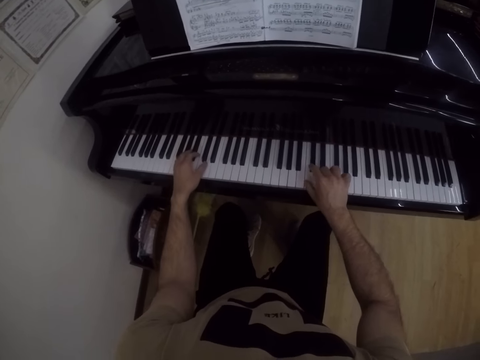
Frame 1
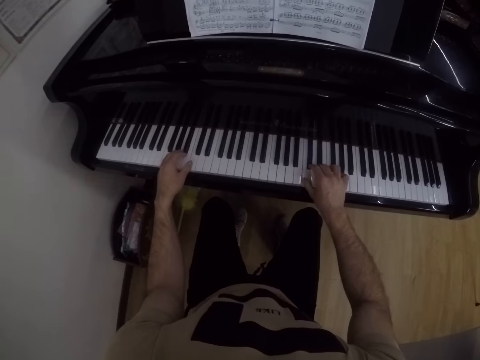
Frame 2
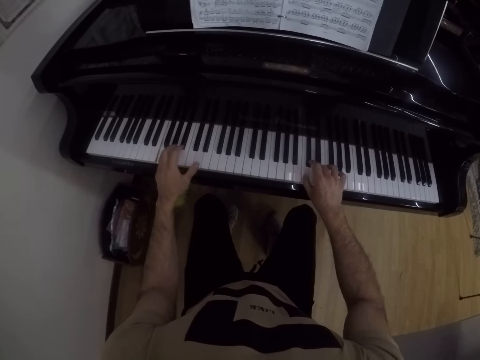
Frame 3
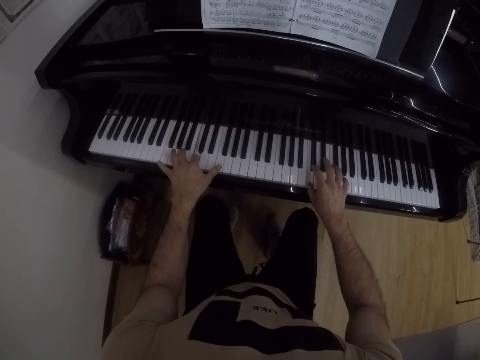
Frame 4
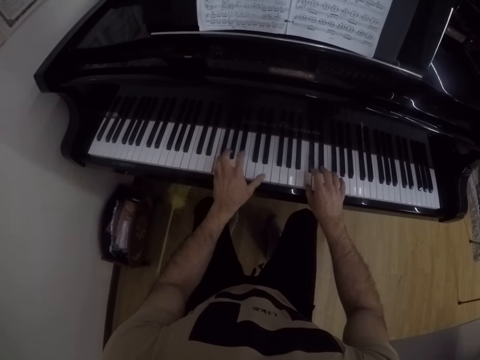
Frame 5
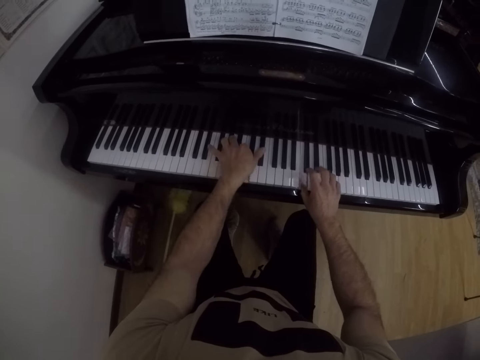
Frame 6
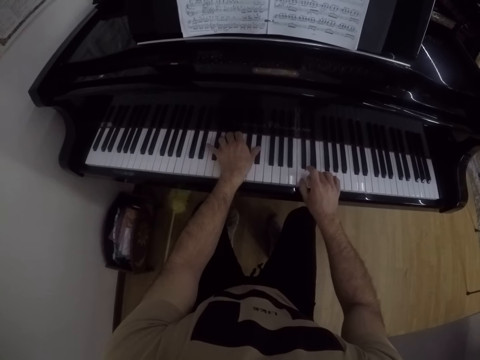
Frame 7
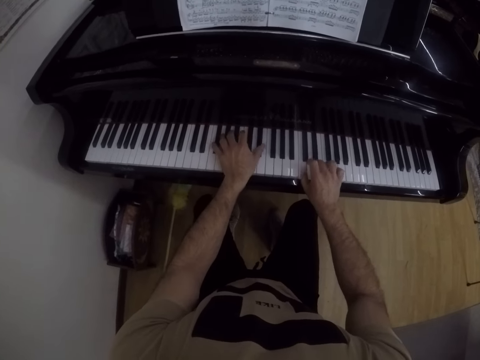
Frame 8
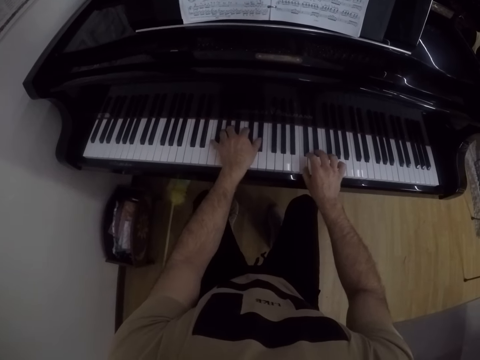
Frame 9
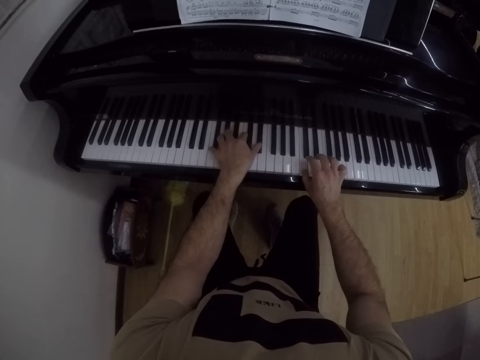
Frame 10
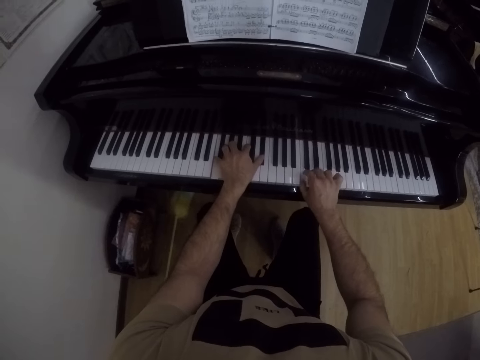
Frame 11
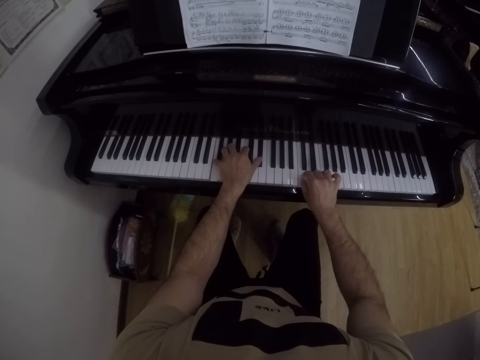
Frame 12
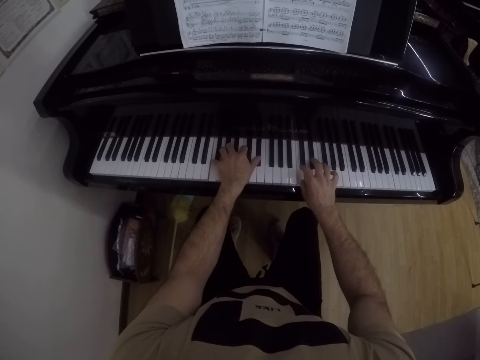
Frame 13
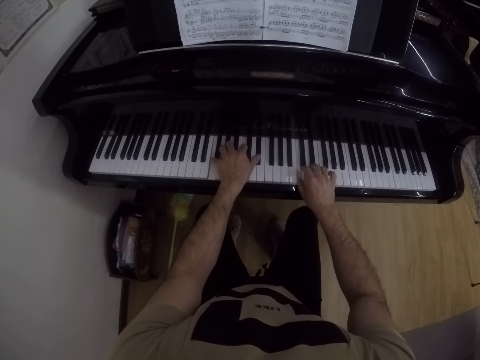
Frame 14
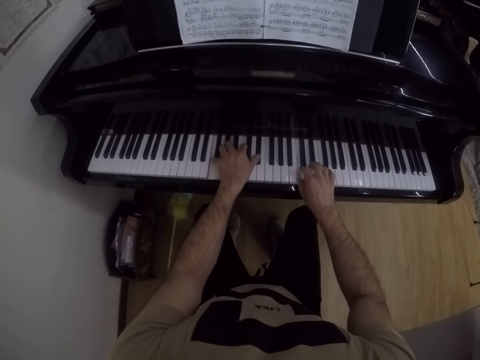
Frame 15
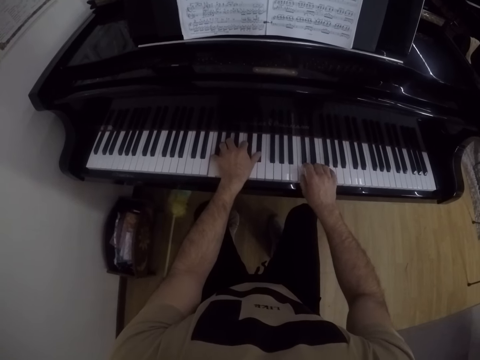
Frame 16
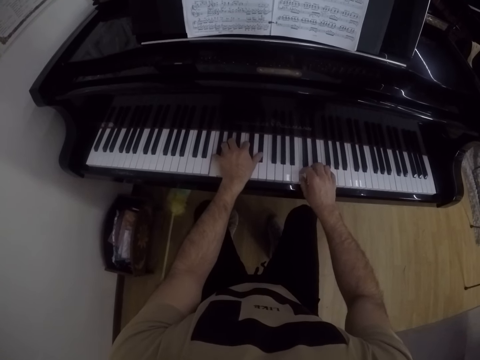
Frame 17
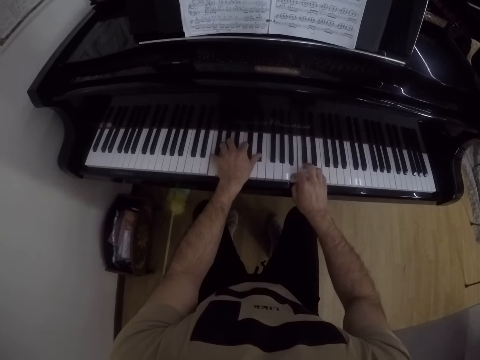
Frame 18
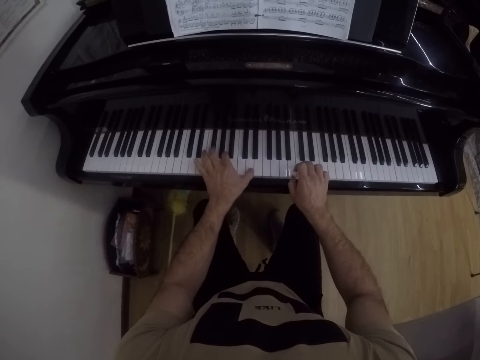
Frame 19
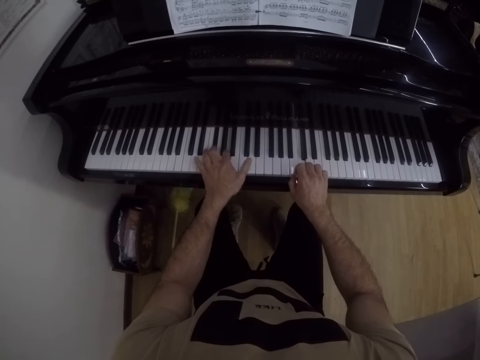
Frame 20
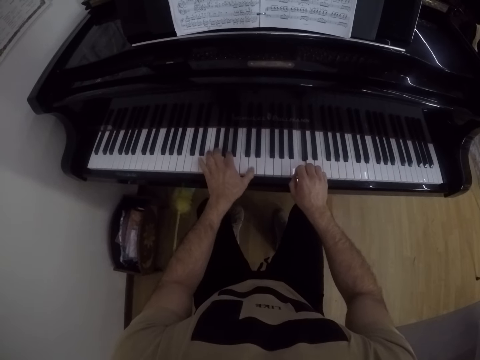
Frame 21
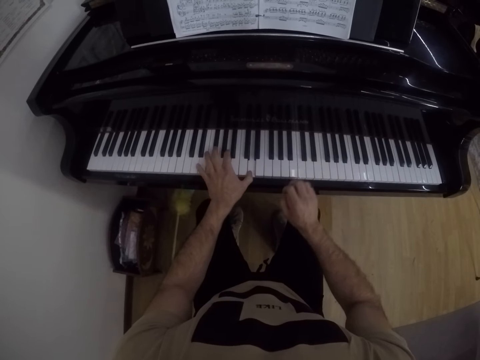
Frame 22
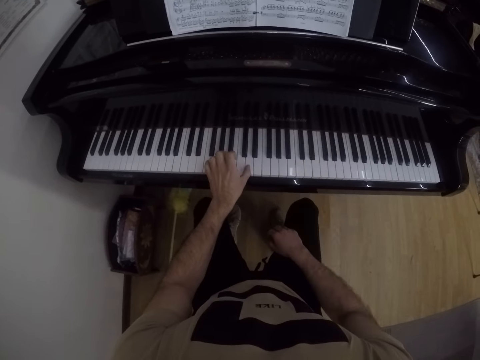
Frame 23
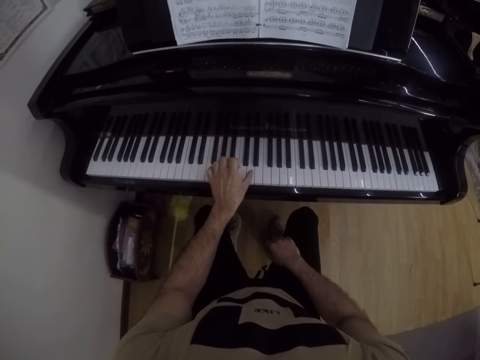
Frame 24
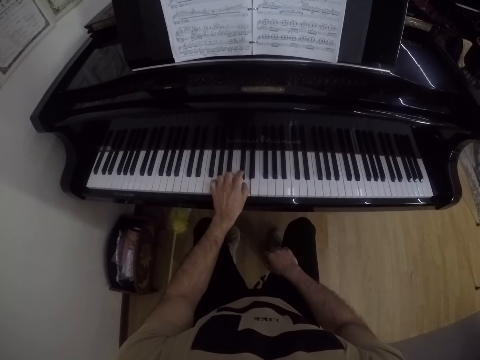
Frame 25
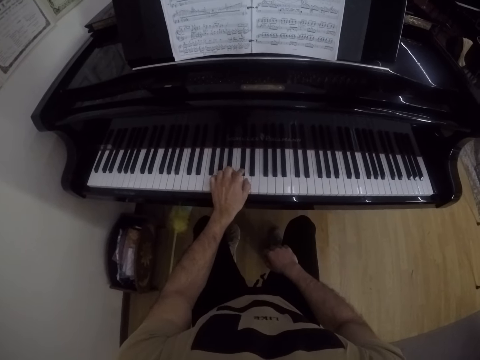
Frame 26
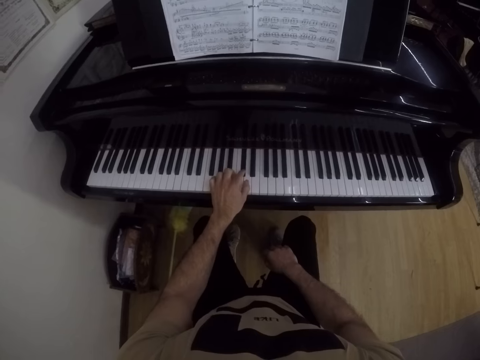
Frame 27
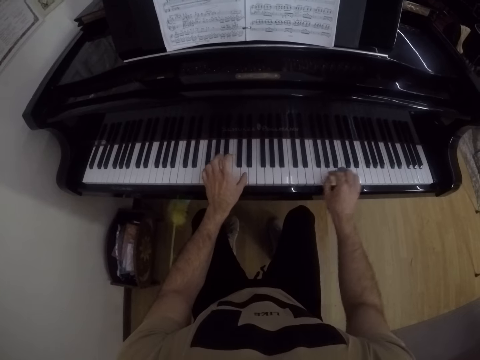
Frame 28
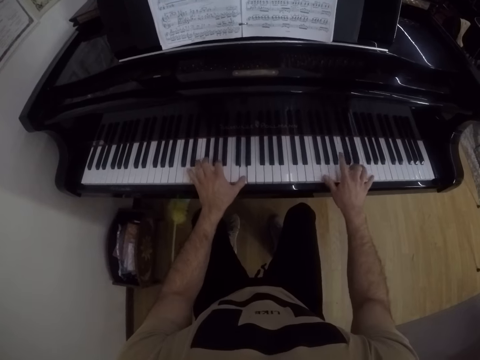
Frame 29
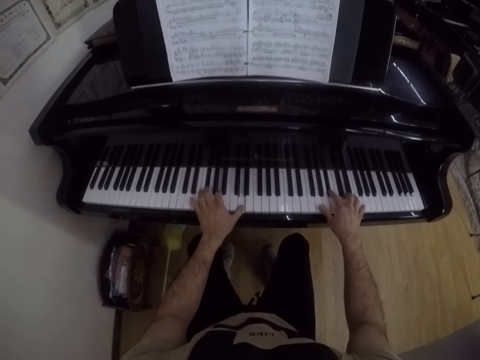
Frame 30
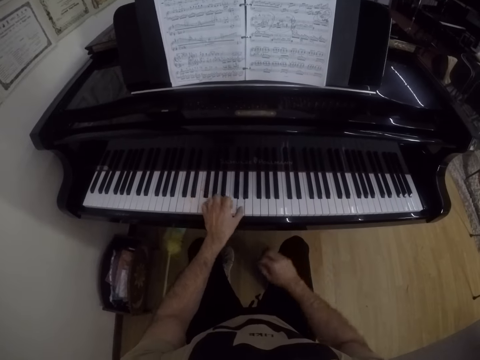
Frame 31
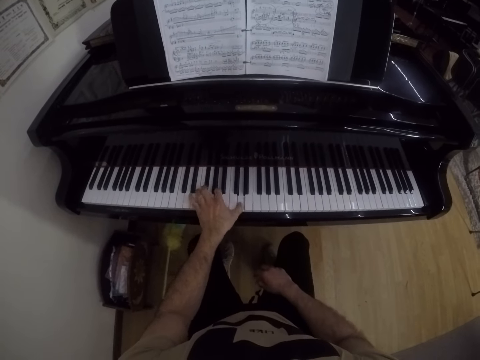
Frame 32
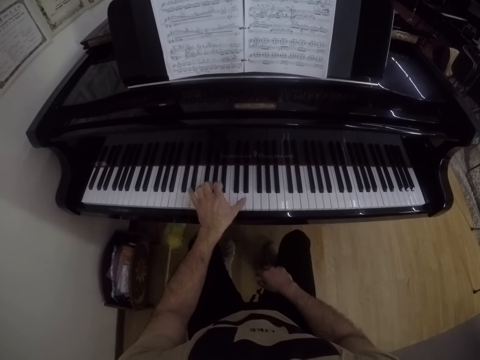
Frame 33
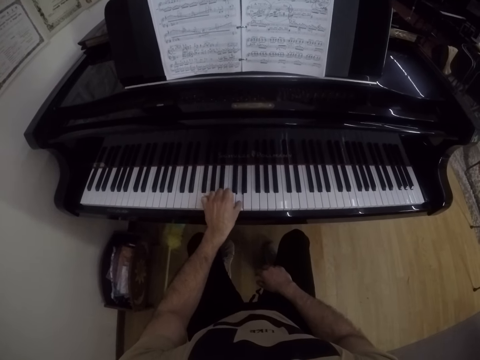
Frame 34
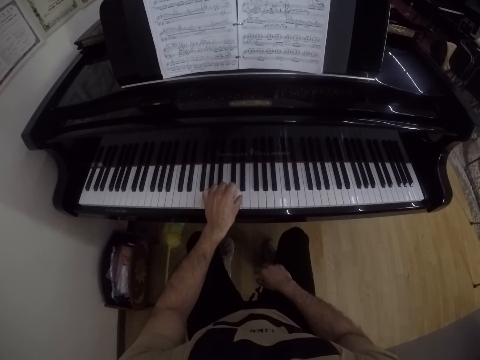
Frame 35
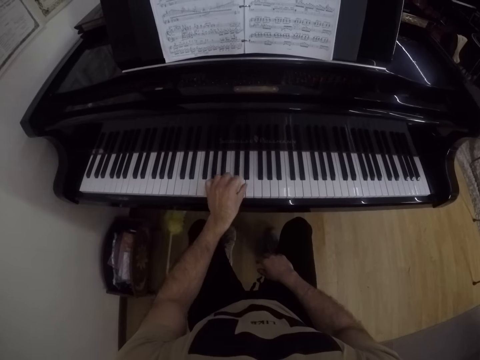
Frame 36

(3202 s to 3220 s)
The camera wearer places his right hand on his right leg. He plays the piano with both hands. He plays the piano with his hands again. He places his right hand on his right leg.

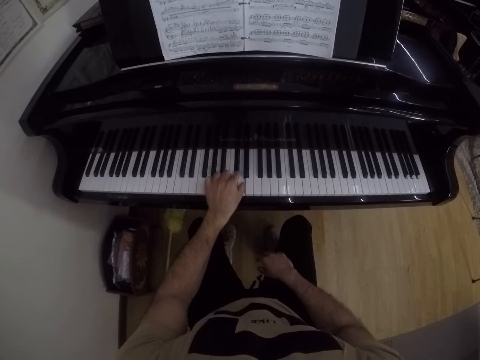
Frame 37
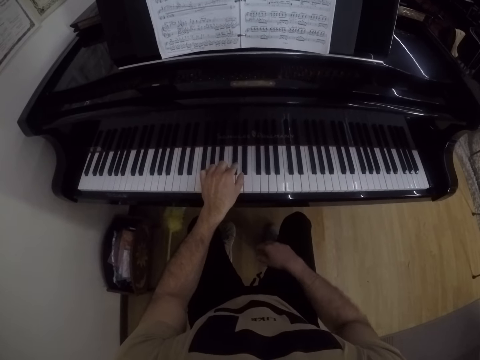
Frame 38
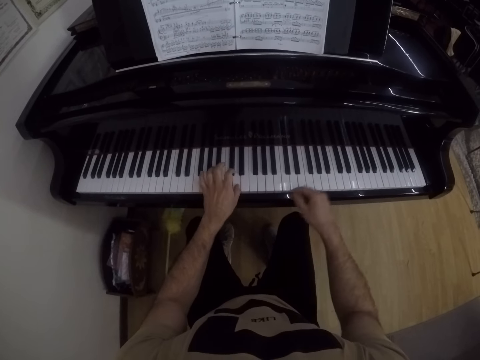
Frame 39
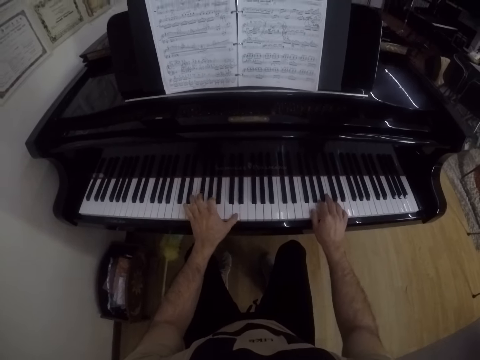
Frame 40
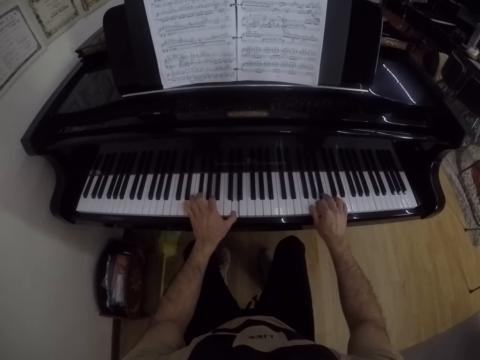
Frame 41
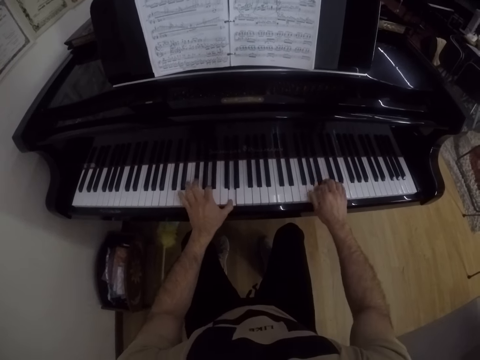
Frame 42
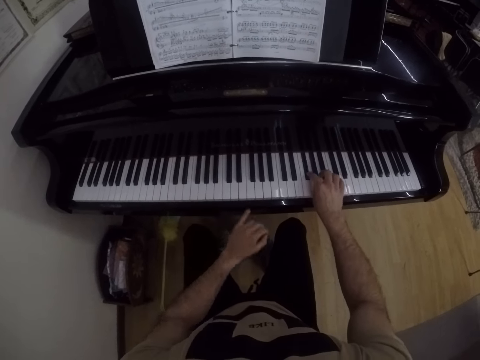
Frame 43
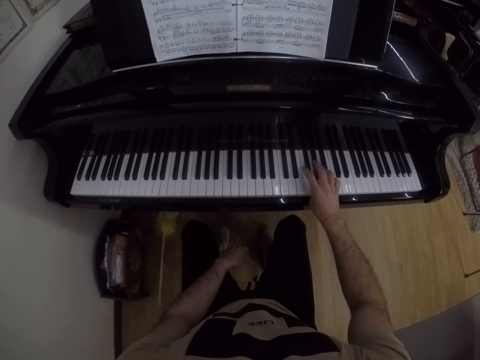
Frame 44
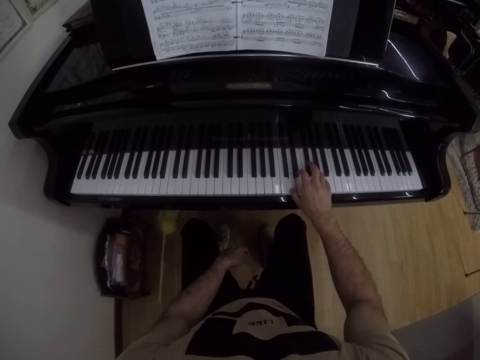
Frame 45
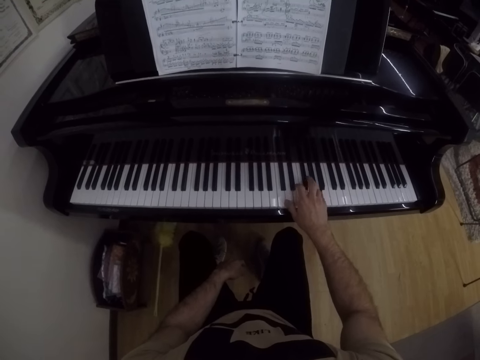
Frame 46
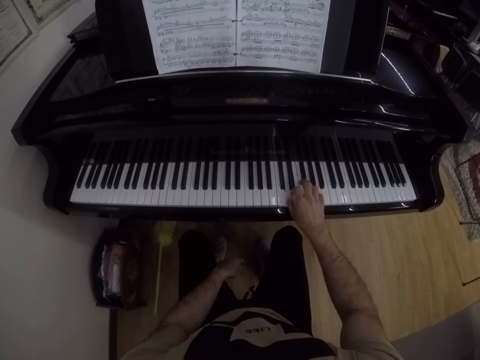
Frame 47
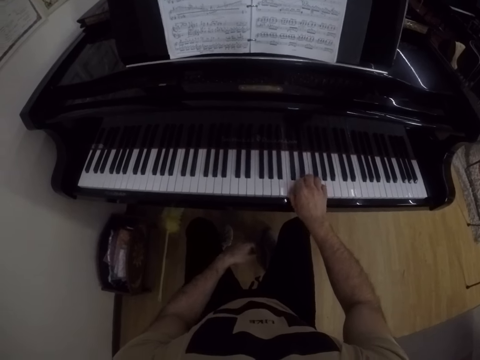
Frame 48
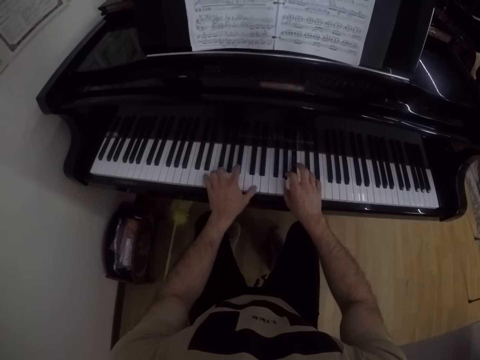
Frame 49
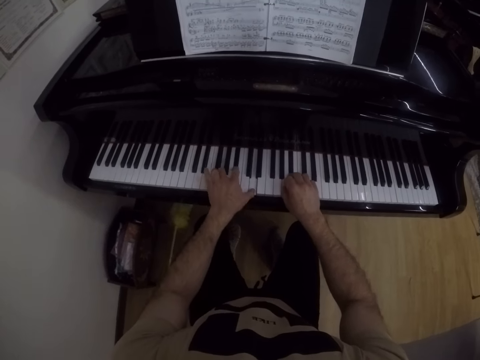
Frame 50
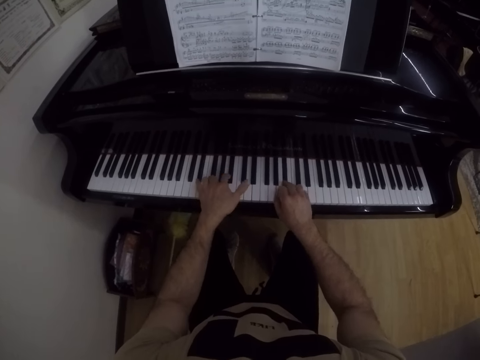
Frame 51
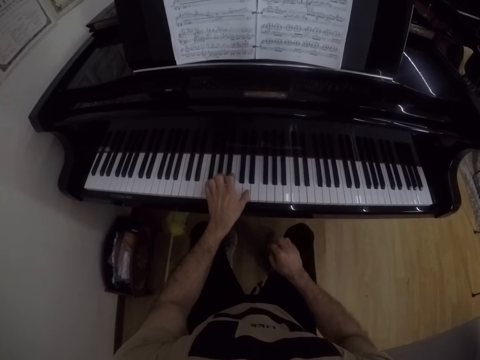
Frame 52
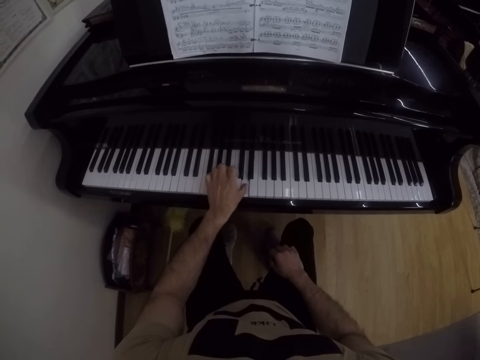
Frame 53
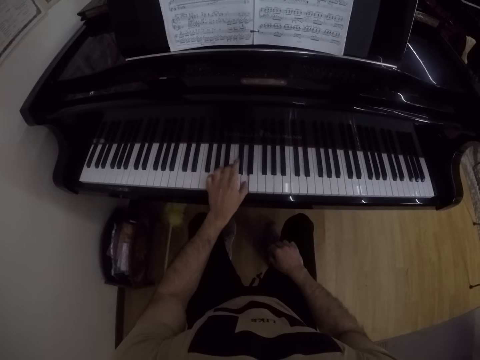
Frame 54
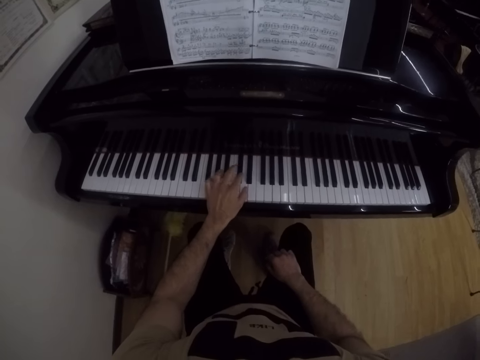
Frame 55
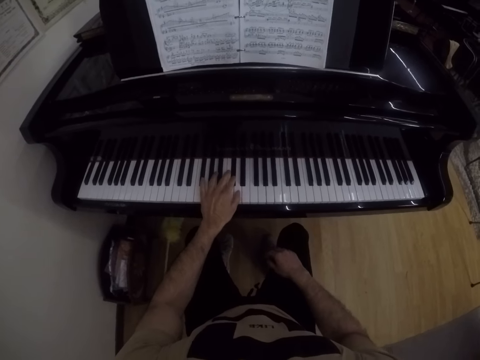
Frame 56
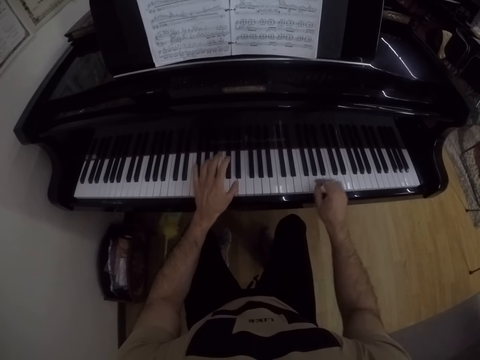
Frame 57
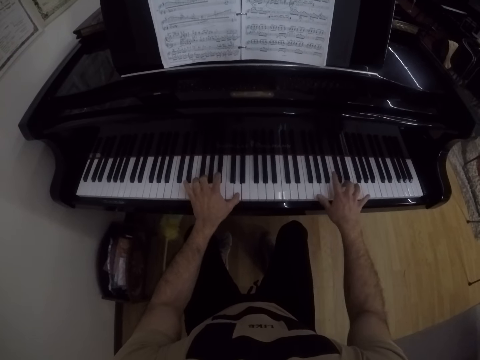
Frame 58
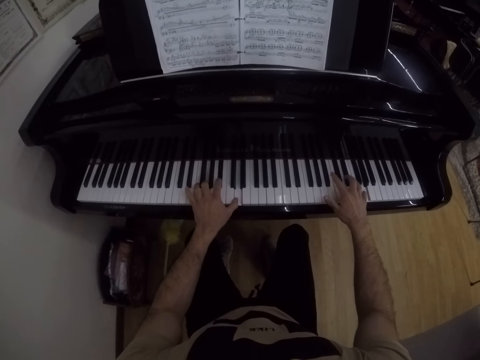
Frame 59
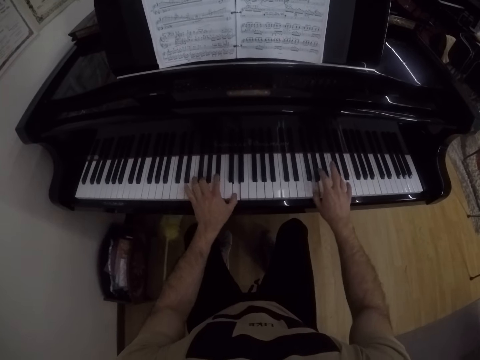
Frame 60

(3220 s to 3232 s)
The camera wearer plays the piano with both hands. He places his left hand on his left leg. He plays the piano with both hands. He places his right hand on his right leg. He plays the piano with both hands.
